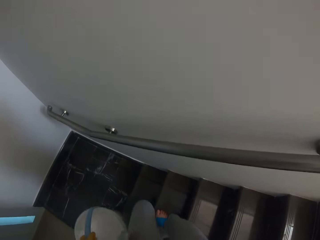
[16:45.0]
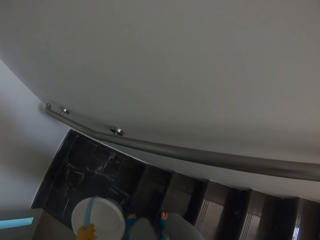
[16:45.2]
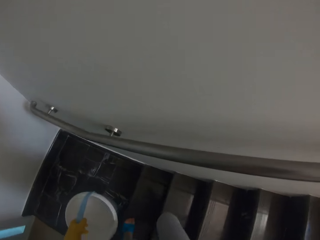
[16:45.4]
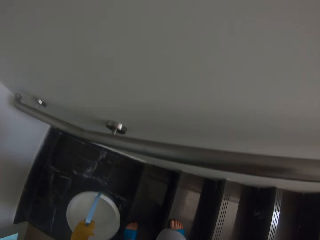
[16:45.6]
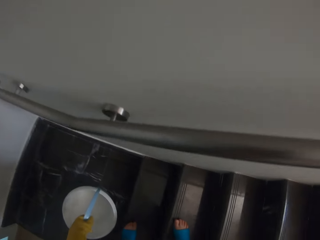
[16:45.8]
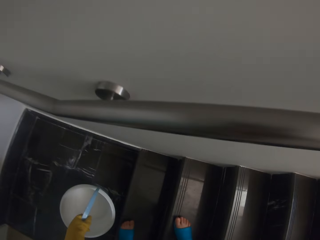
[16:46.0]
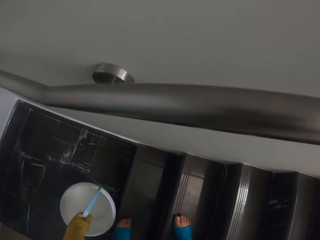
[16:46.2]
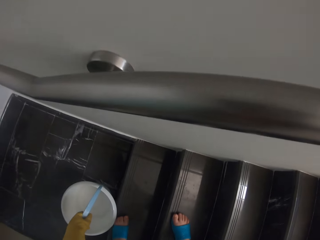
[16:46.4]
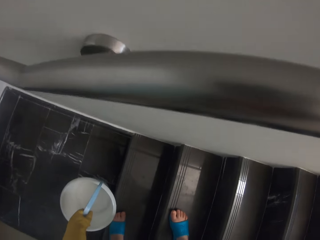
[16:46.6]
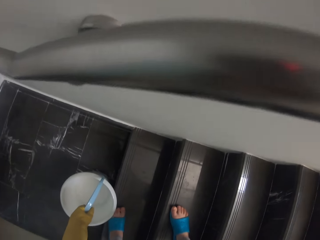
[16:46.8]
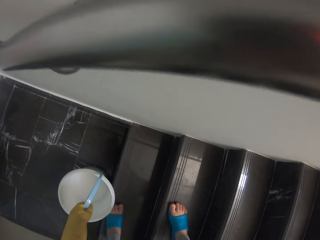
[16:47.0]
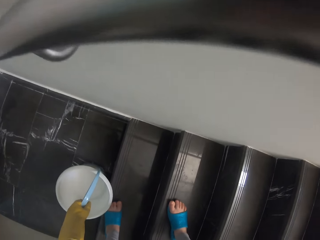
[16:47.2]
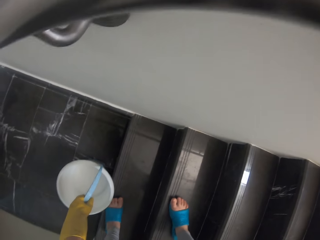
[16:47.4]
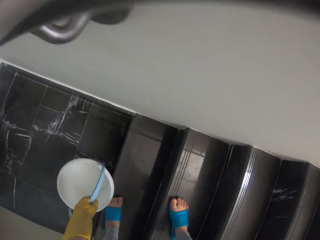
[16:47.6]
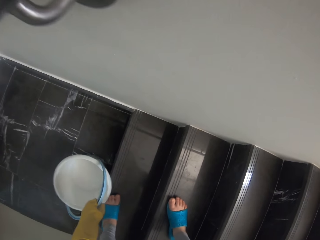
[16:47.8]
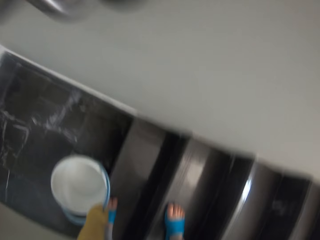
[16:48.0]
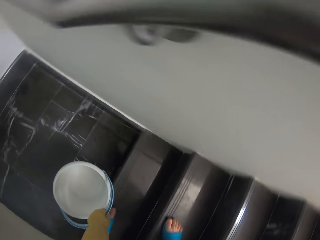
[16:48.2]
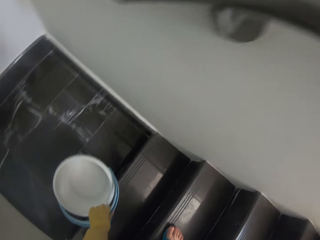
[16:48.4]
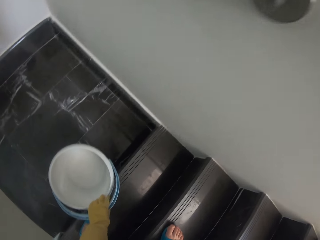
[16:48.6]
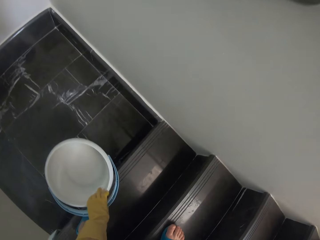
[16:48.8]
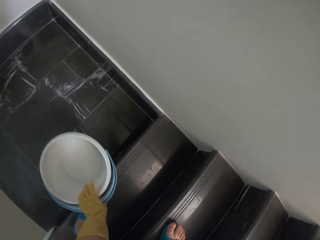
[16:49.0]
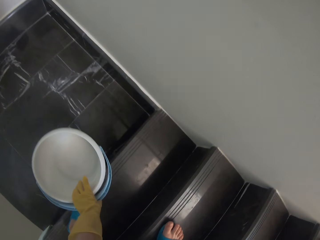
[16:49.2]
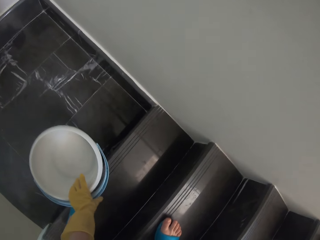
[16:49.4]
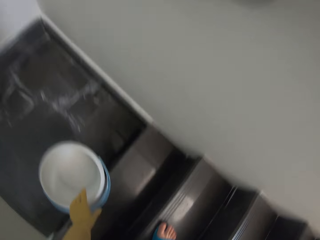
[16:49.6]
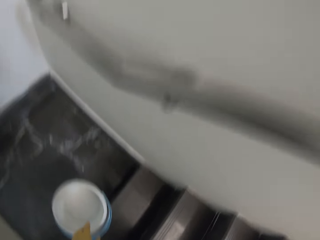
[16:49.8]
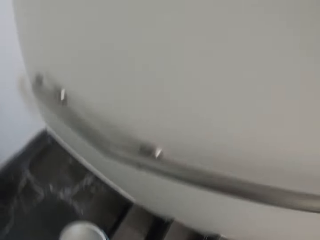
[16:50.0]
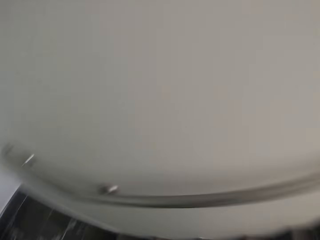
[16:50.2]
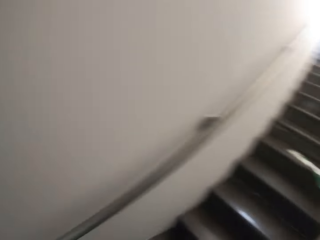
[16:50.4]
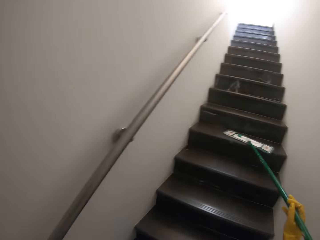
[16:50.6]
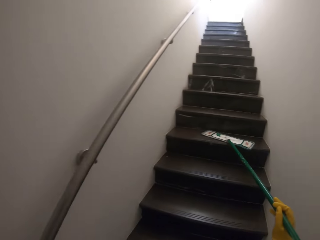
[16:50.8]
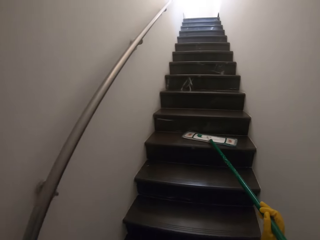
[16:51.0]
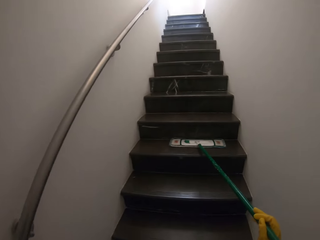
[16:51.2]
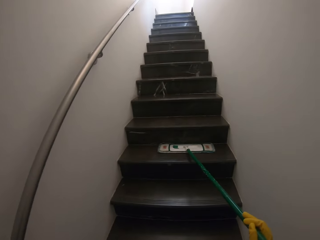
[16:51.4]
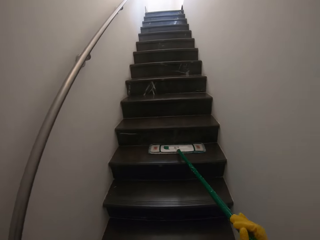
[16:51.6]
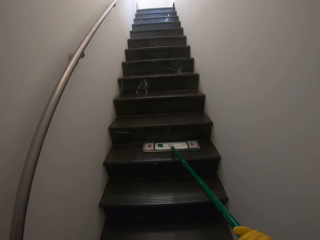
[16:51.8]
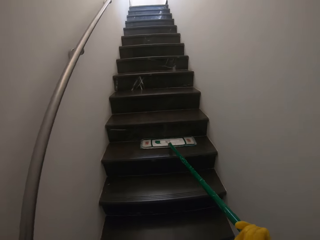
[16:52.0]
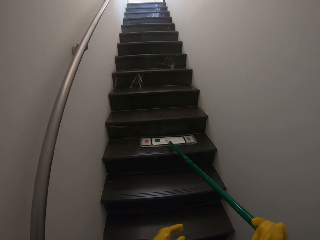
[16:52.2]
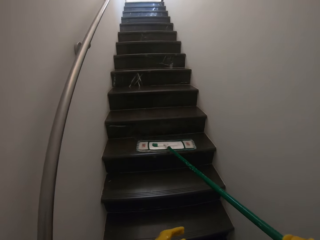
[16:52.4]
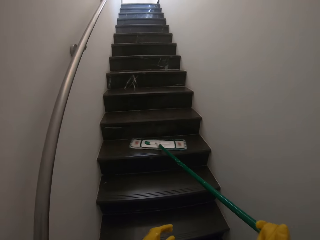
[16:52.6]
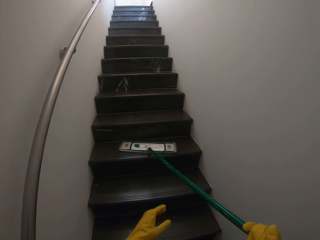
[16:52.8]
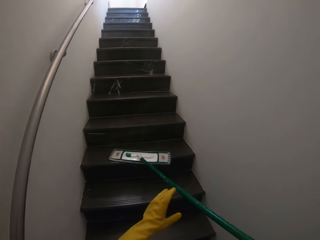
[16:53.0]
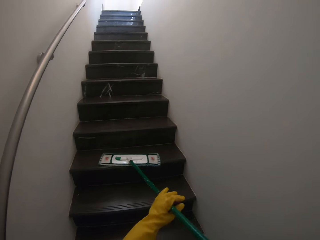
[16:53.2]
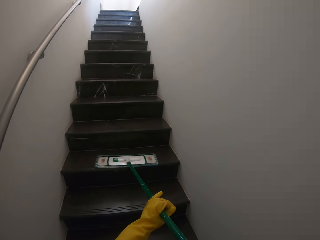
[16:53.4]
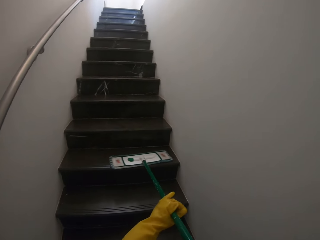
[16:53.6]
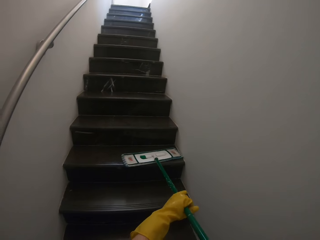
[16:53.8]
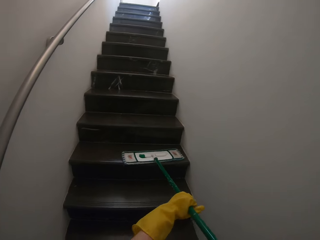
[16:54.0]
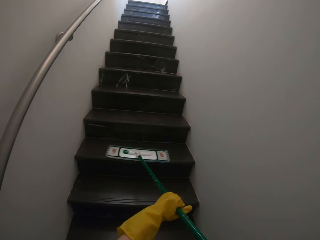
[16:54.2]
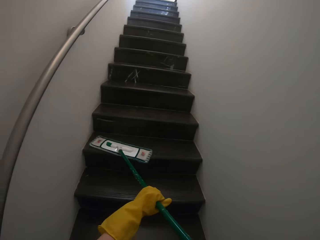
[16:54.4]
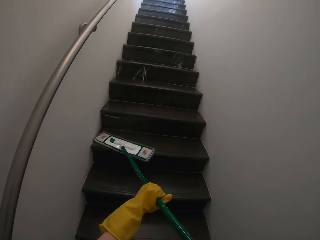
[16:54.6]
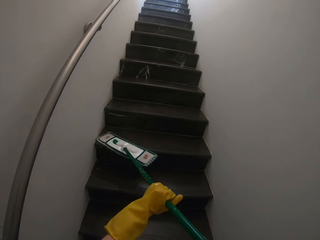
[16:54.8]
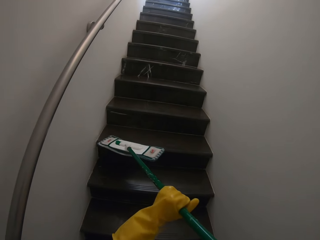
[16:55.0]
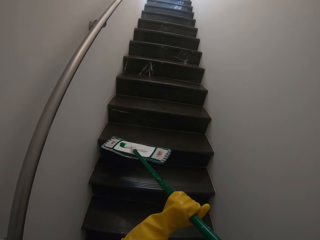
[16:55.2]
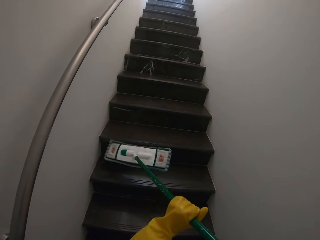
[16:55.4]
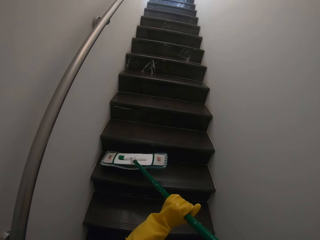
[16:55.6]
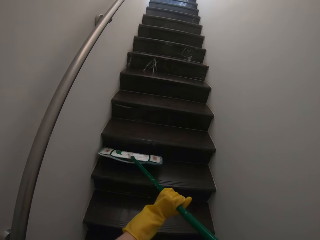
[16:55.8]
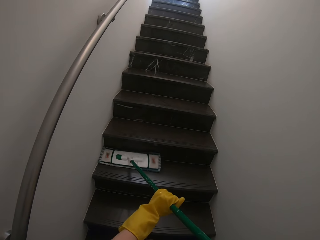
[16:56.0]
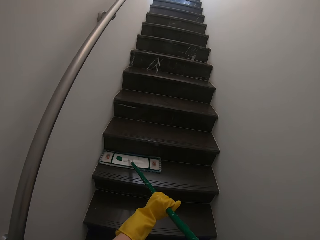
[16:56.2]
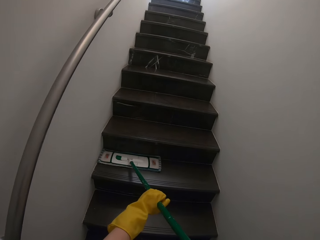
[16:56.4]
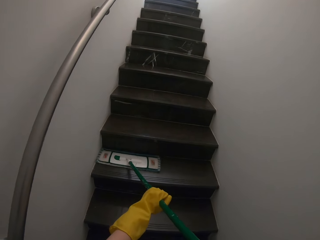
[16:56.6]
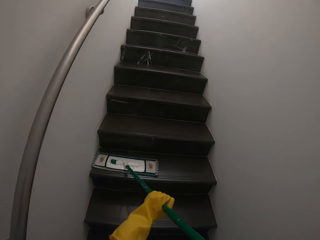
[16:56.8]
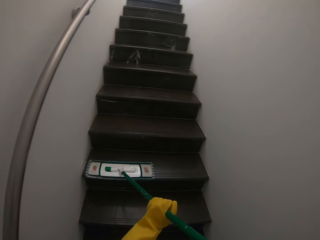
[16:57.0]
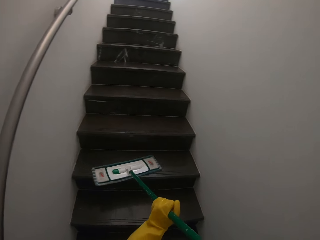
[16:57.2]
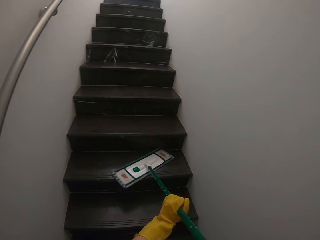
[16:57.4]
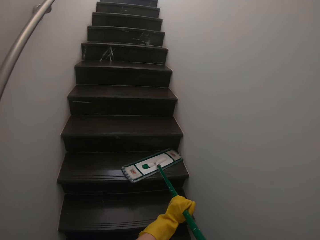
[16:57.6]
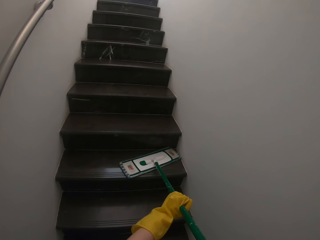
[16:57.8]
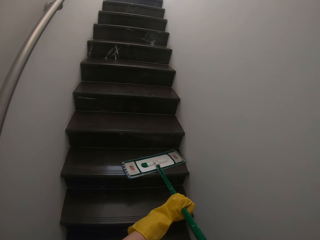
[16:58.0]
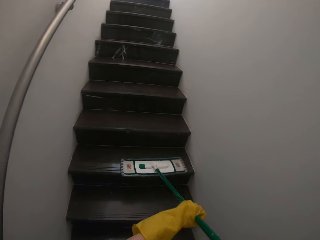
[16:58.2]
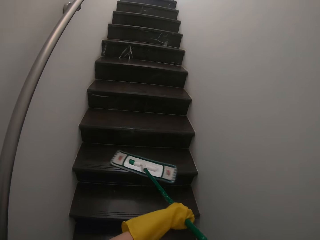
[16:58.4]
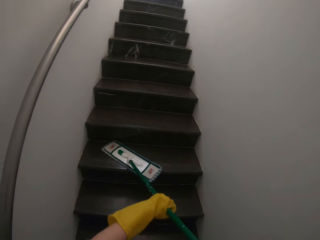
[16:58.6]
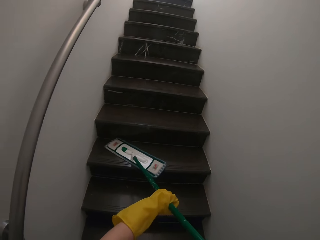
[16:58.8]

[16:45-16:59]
The camera wearer takes the basket downstairs. They mop the floor using the mop.

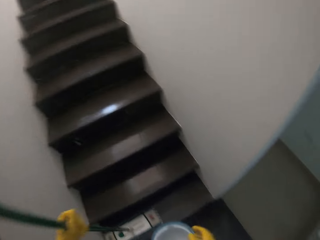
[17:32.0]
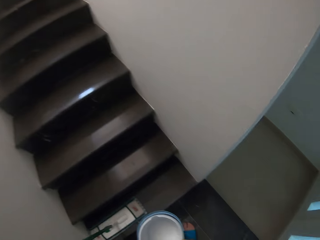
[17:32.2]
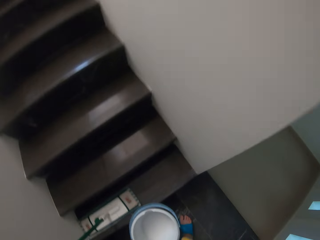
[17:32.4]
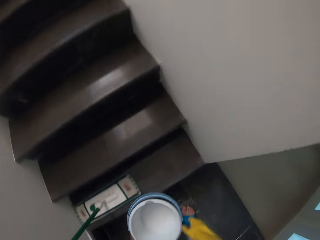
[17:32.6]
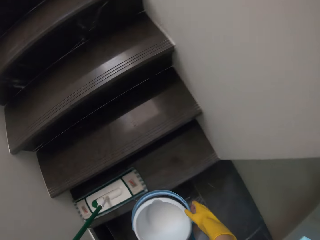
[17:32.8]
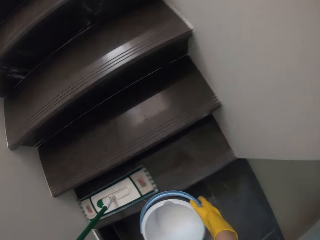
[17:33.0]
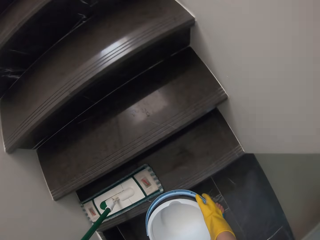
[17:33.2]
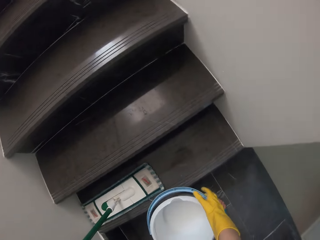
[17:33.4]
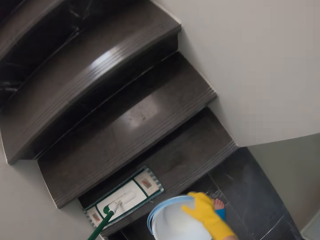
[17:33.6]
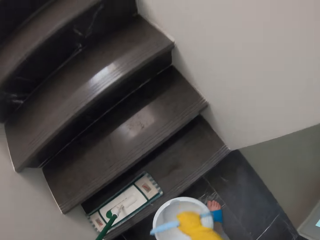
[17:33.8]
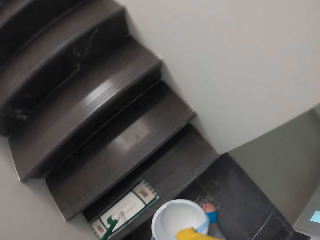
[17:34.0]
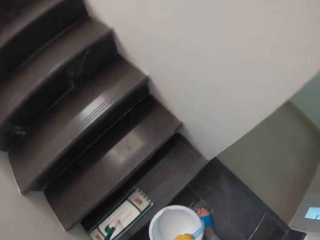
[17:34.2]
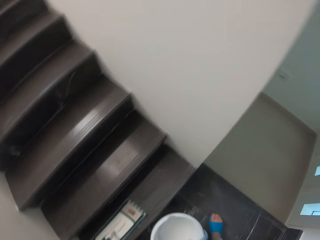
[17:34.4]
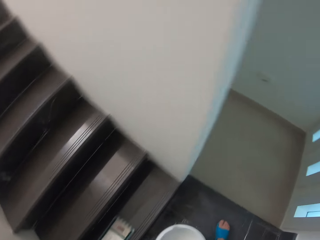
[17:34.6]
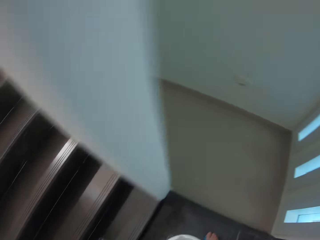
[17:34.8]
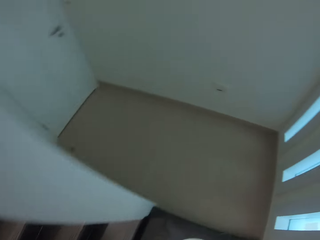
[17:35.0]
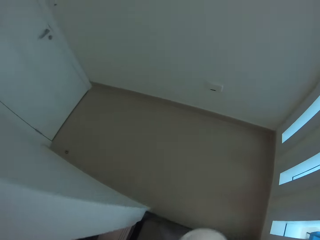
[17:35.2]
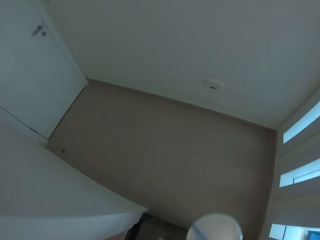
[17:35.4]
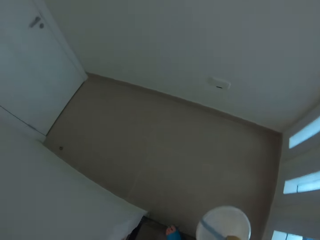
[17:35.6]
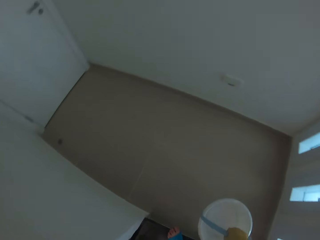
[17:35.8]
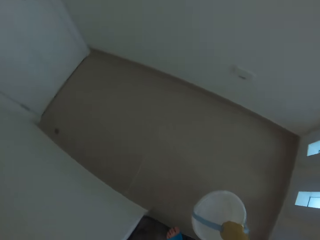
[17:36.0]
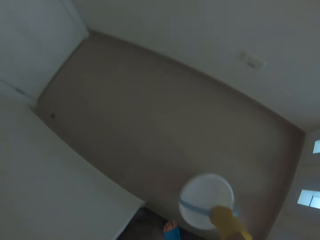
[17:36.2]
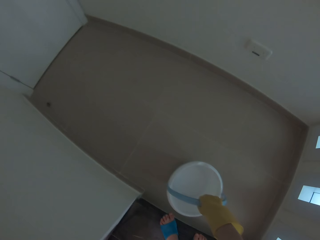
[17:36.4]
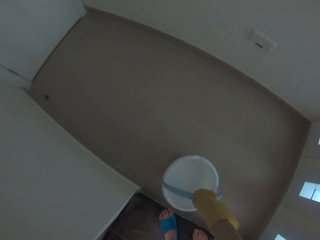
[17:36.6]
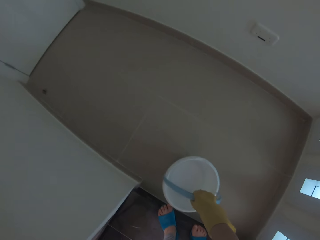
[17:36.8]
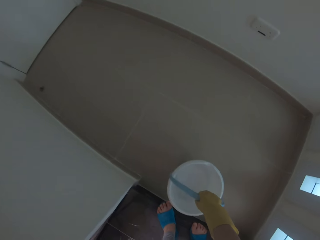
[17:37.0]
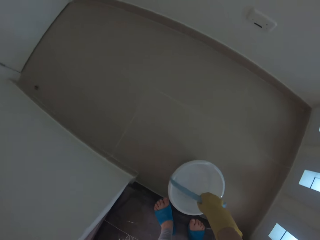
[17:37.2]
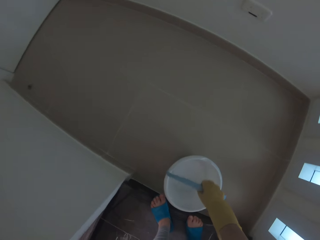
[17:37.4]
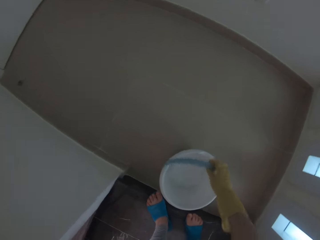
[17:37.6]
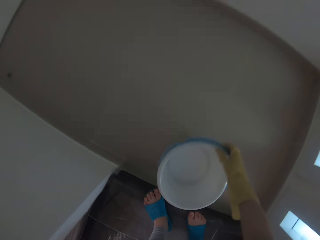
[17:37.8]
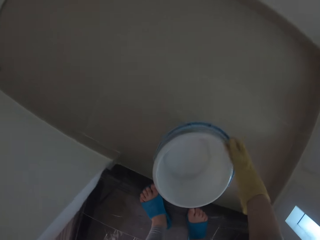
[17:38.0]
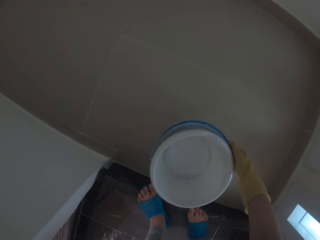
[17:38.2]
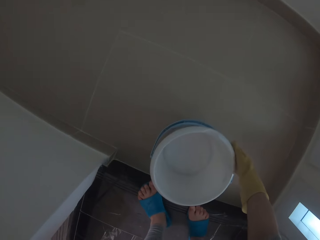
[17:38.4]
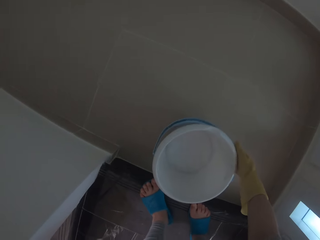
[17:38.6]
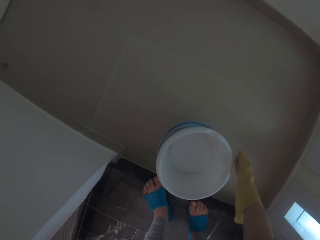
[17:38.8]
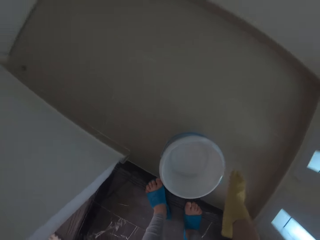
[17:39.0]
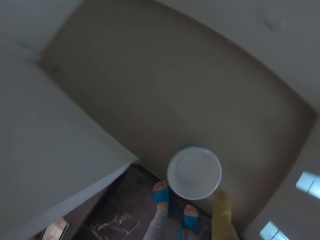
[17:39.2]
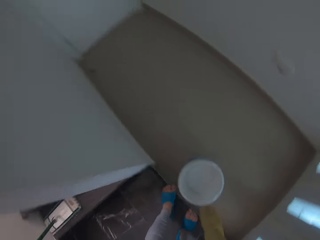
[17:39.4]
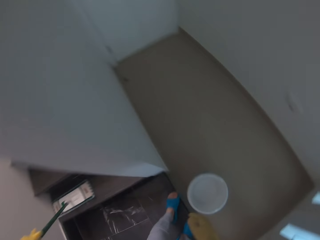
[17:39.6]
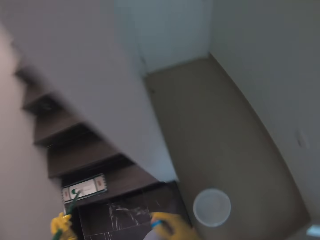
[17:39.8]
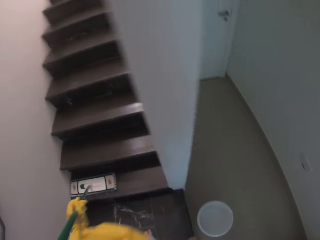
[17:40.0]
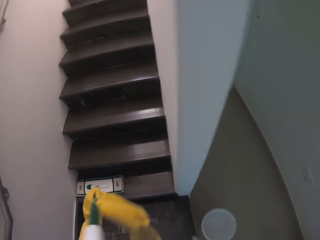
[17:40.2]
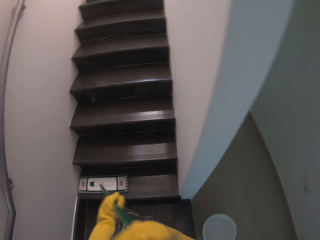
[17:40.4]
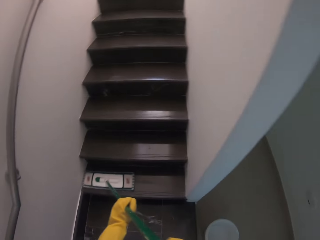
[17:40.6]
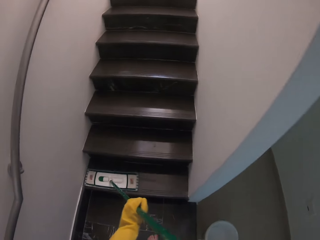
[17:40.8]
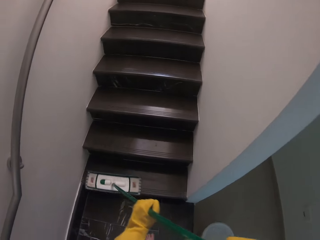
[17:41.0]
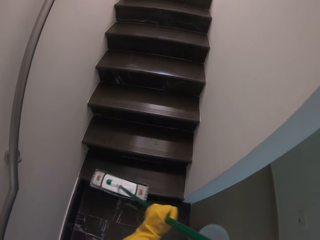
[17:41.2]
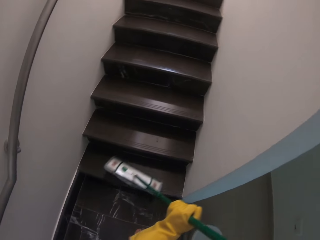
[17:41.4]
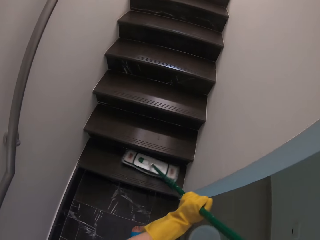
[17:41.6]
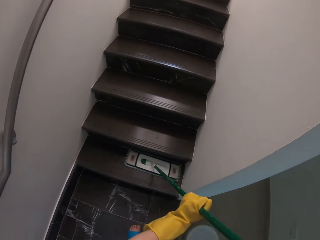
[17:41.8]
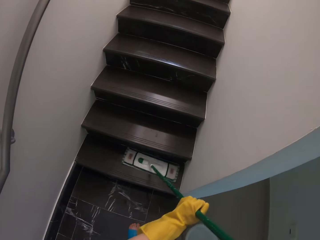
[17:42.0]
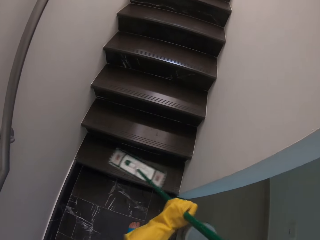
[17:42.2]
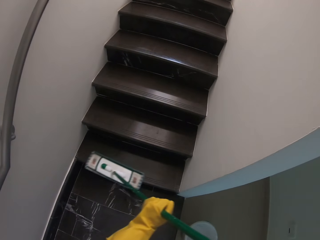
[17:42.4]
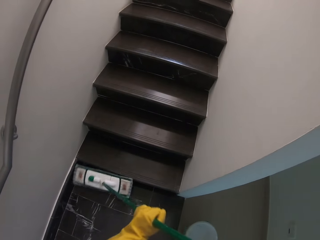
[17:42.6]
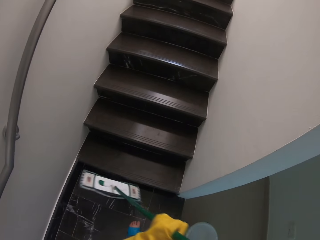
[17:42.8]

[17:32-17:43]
The camera wearer carries the bucket. They take the basket downstairs. They mop the floor using the mop.
